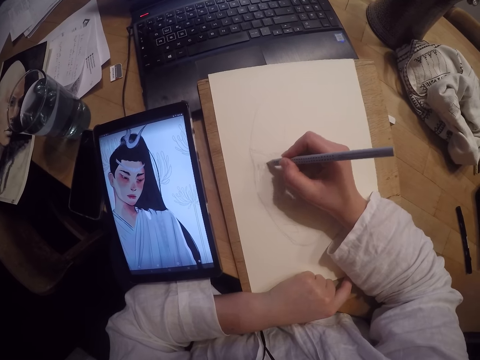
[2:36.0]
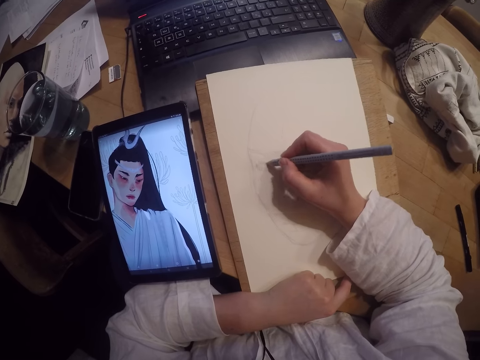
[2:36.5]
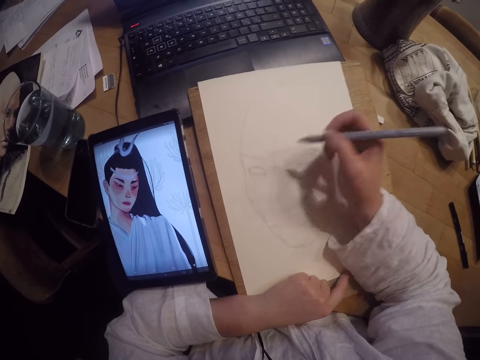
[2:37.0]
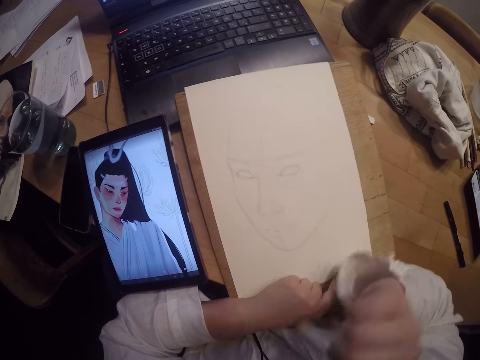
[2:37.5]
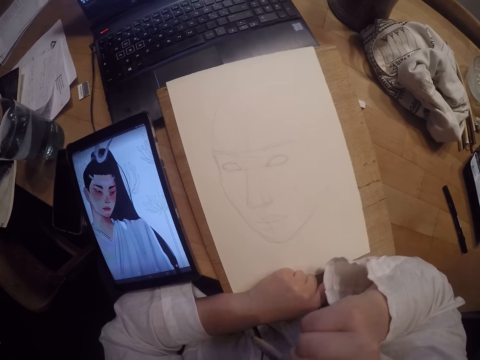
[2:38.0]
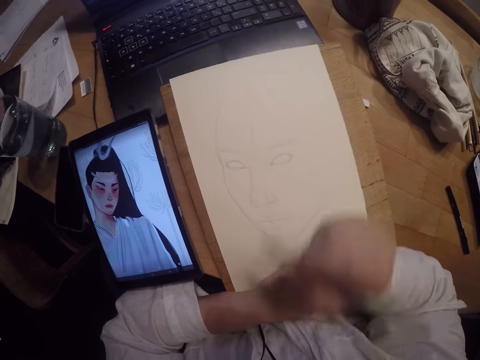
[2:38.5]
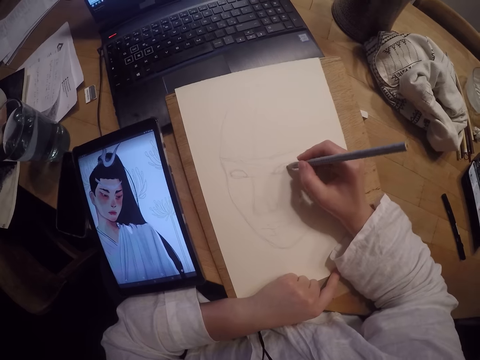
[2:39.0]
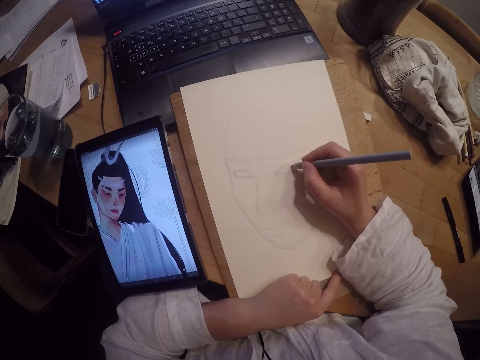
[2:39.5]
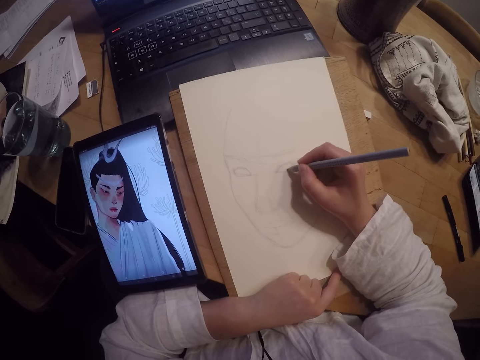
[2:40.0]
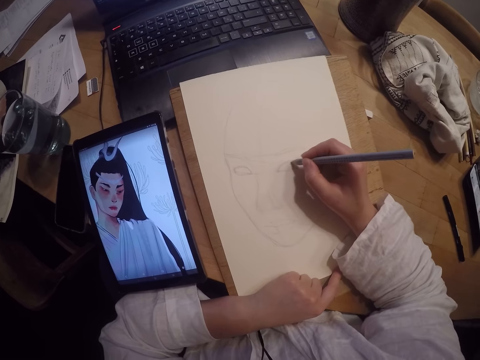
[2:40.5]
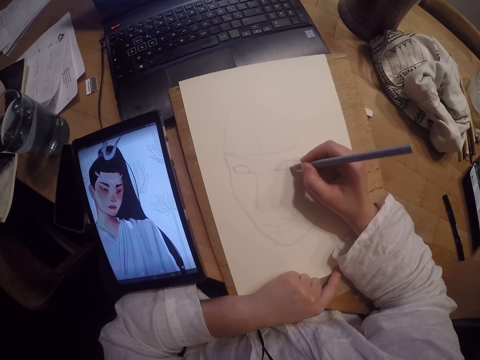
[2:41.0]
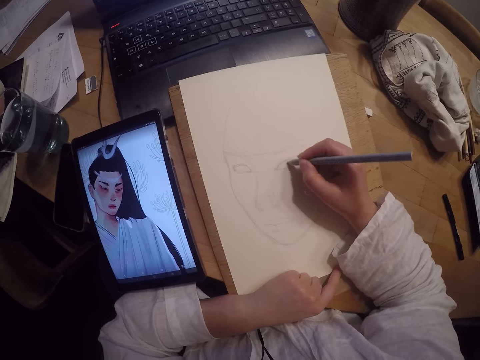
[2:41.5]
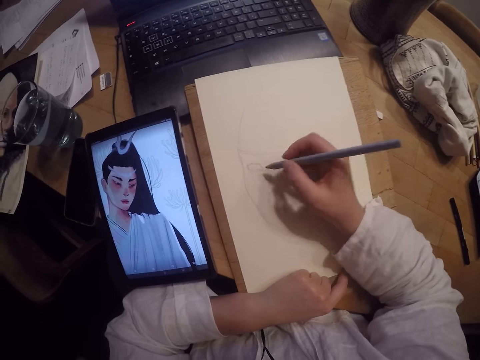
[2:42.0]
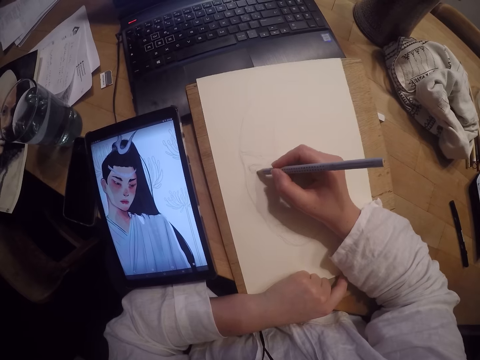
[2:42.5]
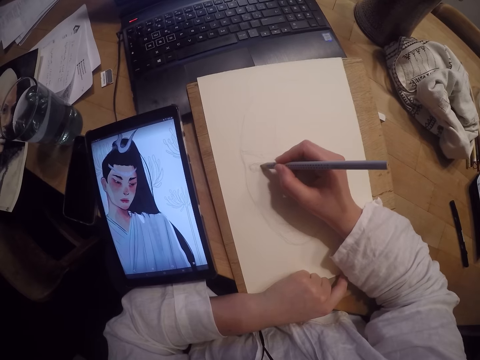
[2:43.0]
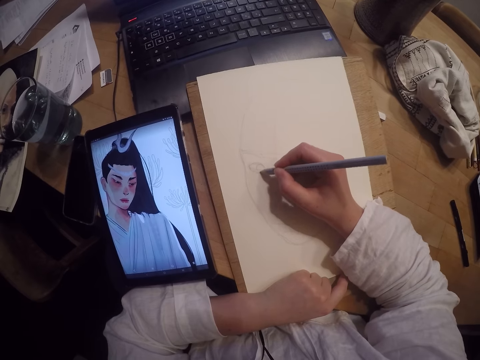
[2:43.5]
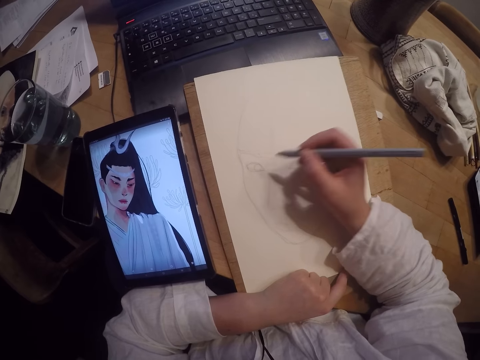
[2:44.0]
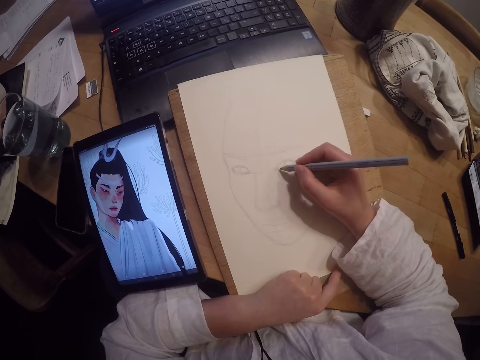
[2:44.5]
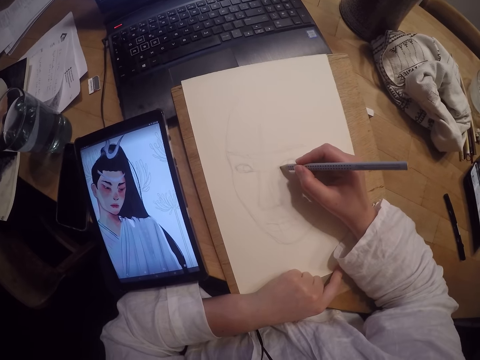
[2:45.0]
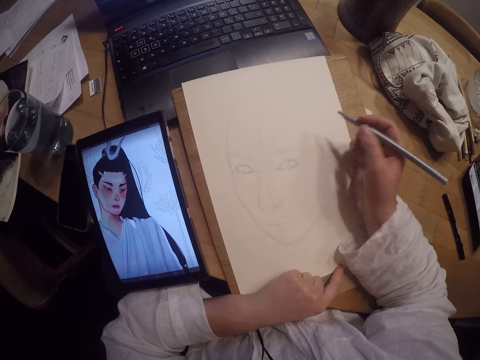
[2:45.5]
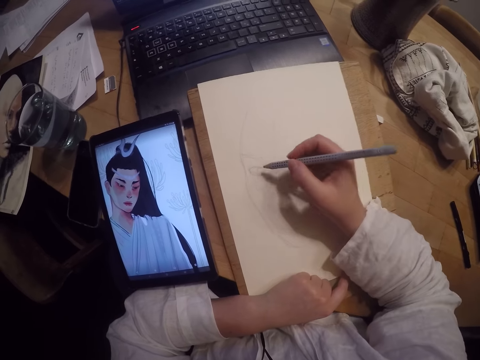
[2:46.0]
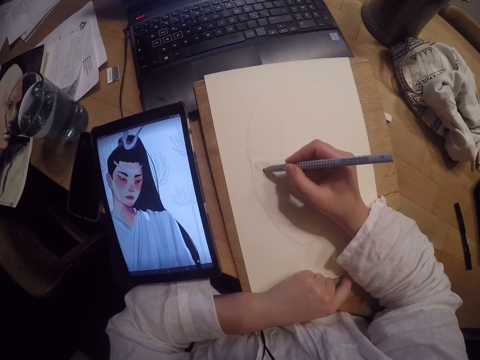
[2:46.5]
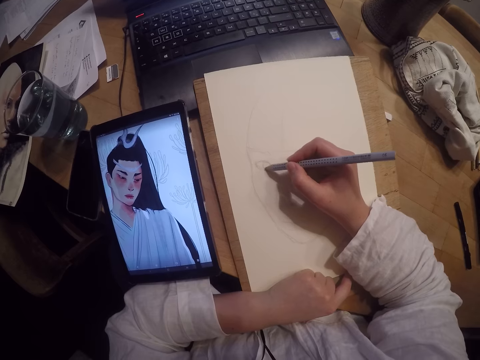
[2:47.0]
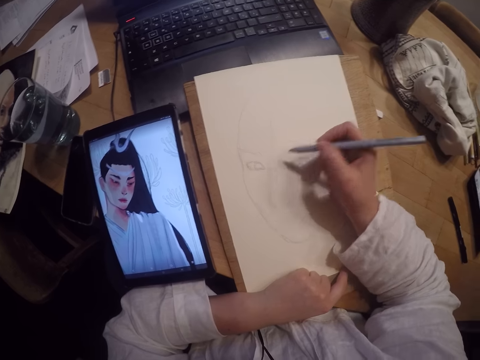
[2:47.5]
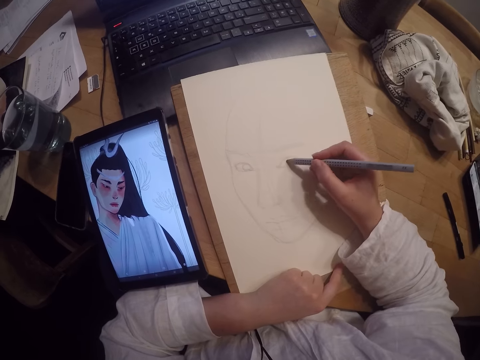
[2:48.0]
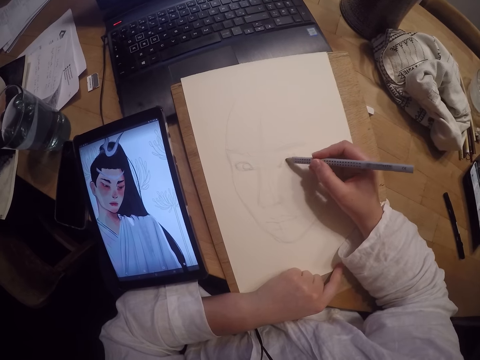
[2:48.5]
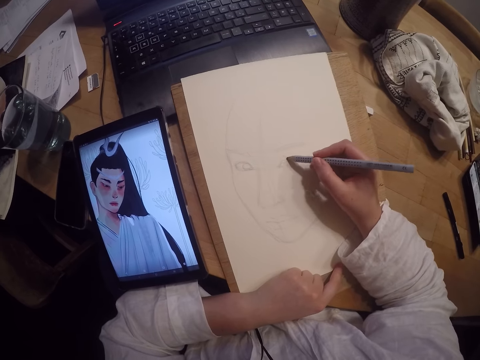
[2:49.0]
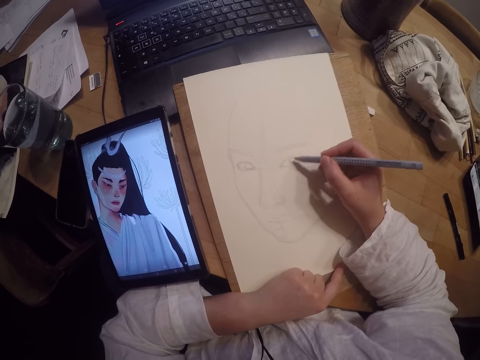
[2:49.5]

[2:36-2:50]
The camera wearer touches her face. She draws on the paper.

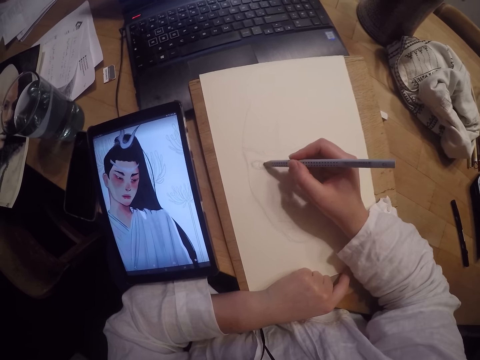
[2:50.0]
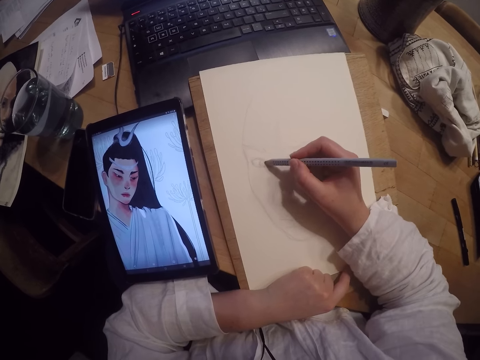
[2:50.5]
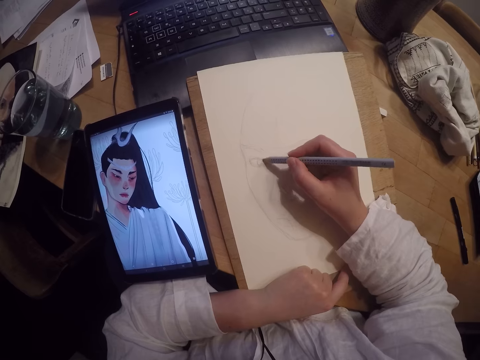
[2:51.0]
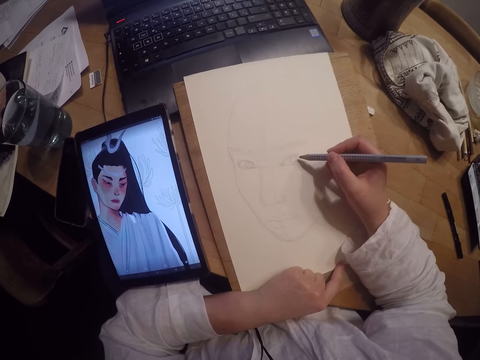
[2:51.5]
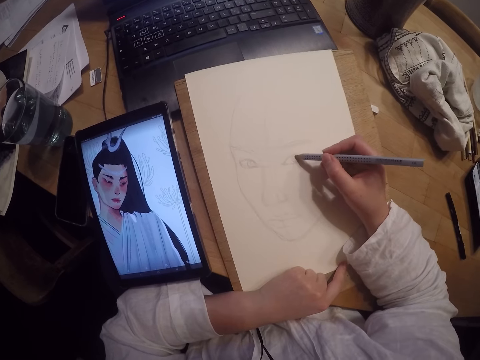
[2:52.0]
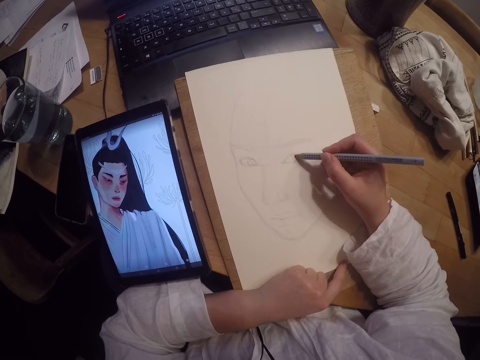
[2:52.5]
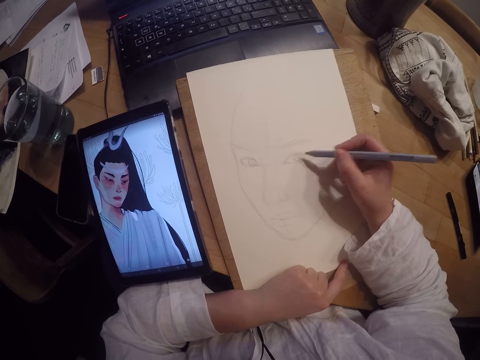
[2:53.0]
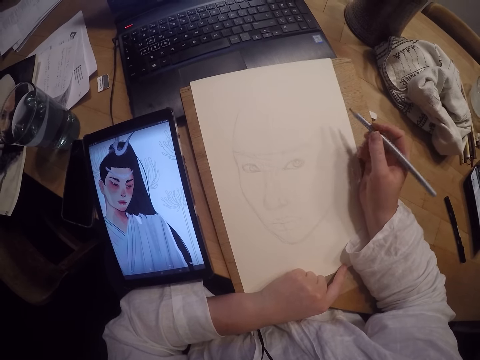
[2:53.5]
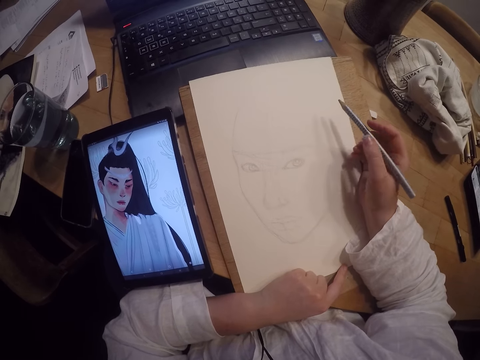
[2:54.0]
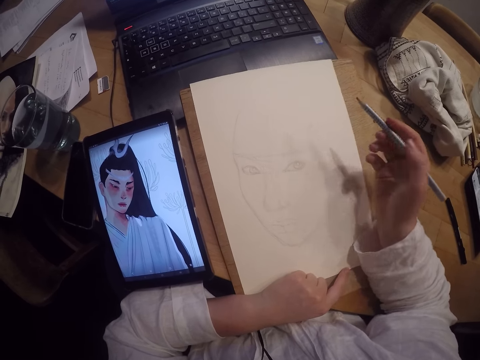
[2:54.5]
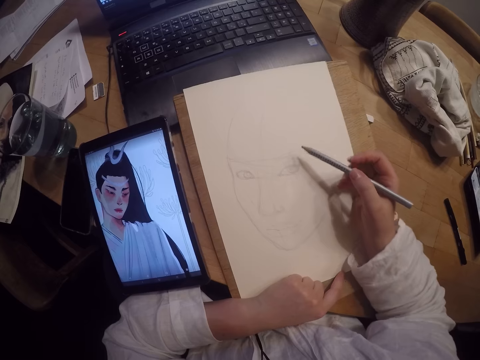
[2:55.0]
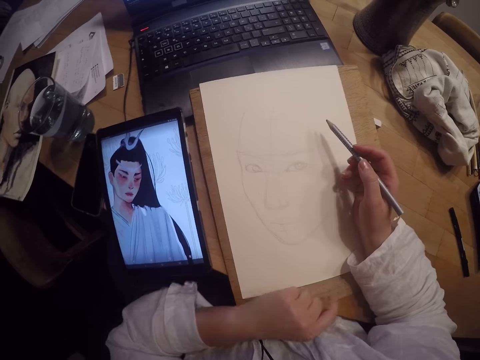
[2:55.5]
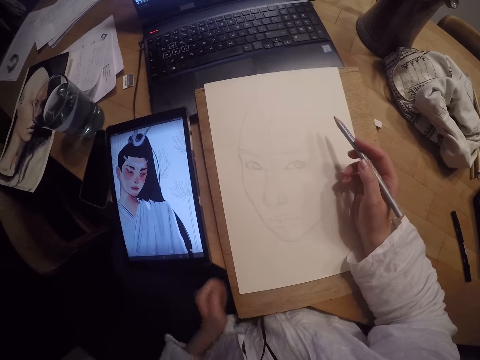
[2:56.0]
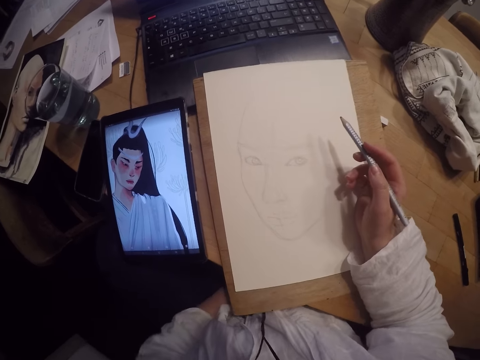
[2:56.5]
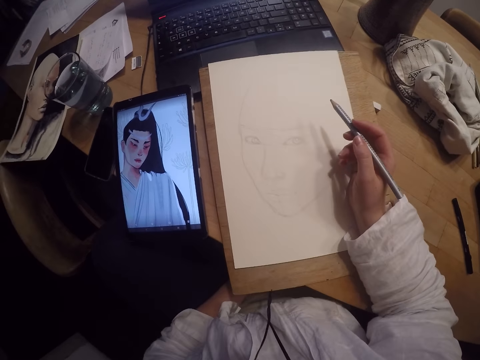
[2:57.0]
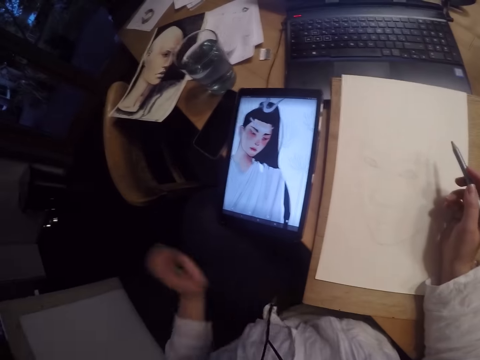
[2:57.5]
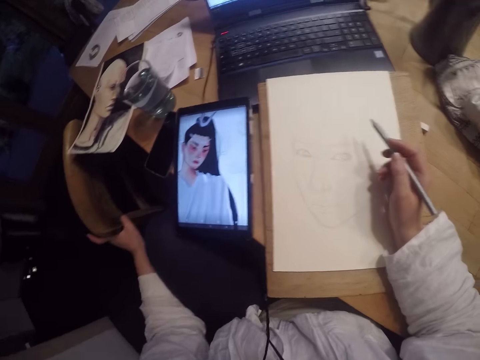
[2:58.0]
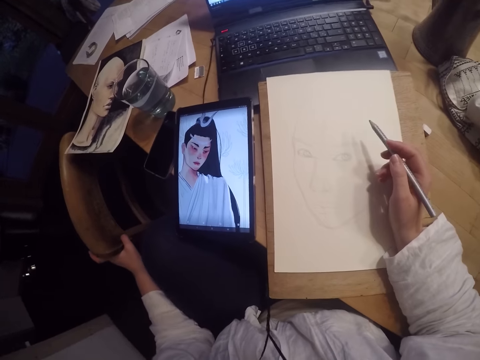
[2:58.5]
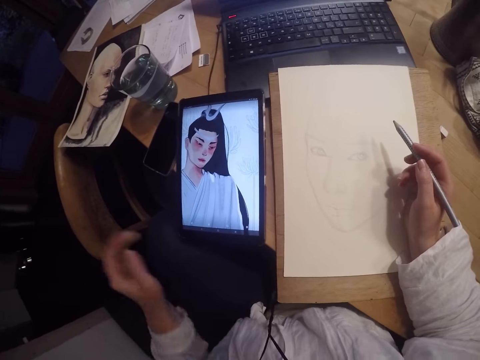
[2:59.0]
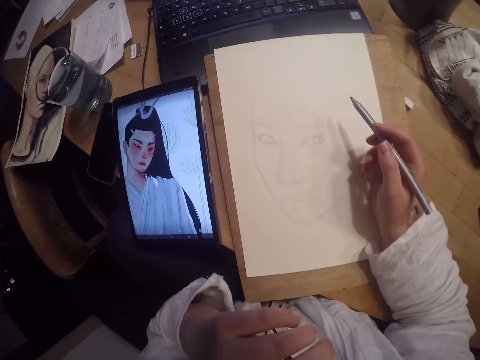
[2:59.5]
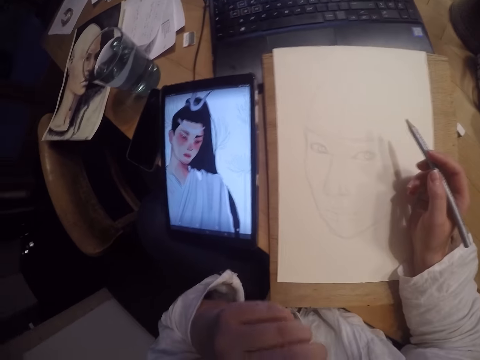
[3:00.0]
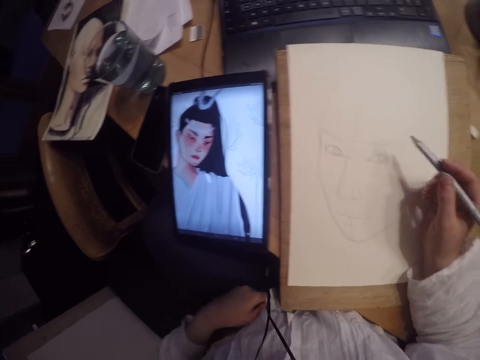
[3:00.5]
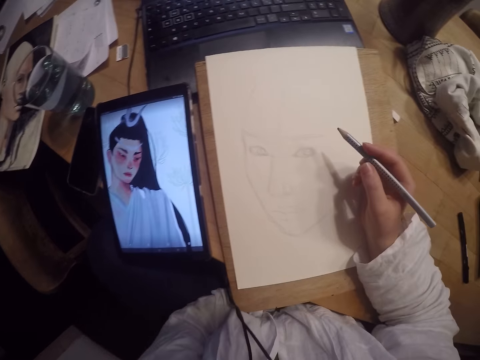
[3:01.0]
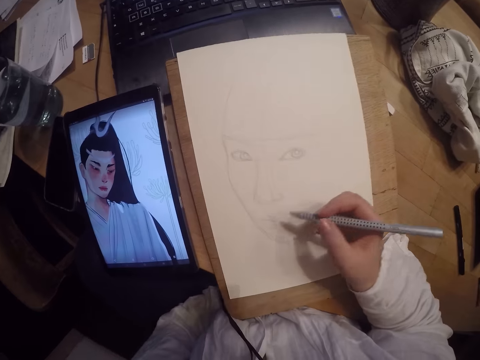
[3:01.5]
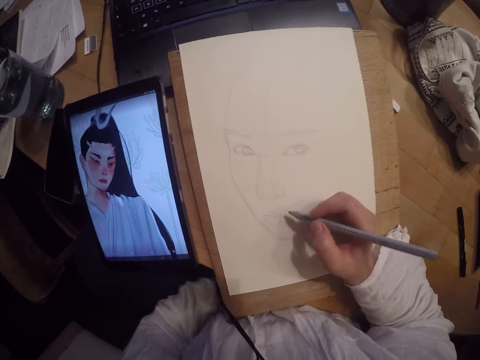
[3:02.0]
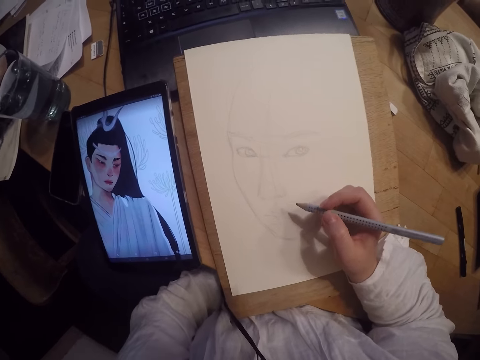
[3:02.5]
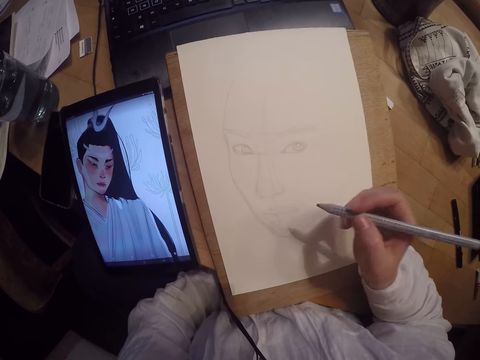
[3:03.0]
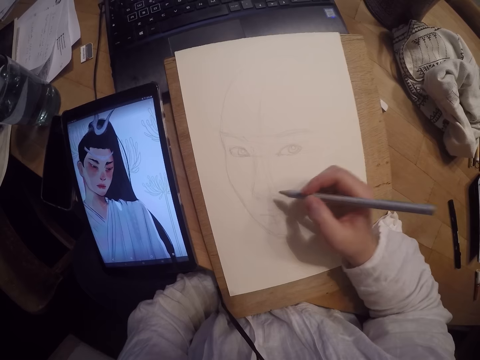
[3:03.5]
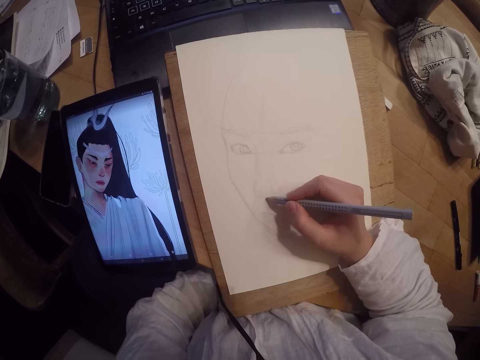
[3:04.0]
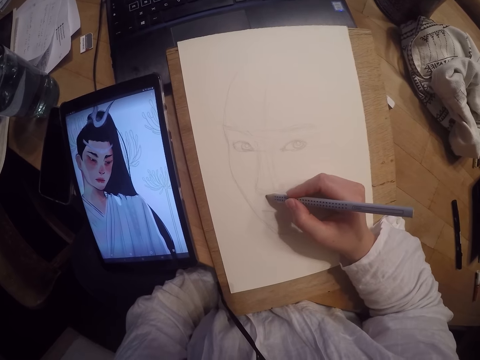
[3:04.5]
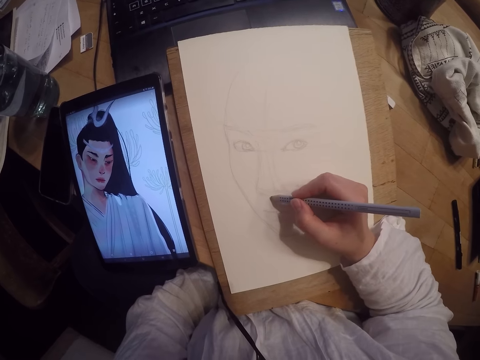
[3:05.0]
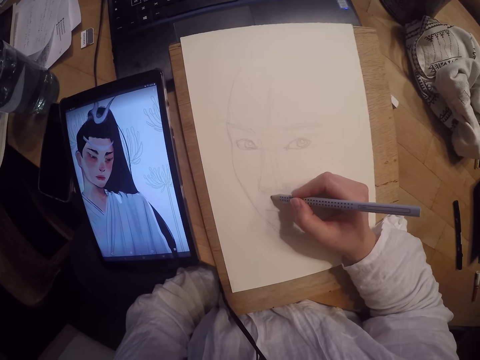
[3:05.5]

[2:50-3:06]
The camera wearer stops drawing. She removes her left hand from the paper sheet. She pulls a chair close to her with her left hand. She scratches her face with her left hand. She draws on the paper sheet.
